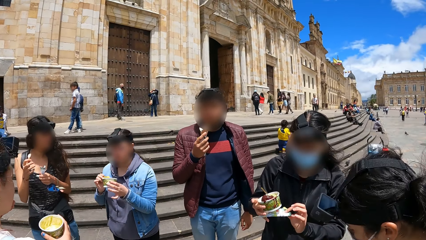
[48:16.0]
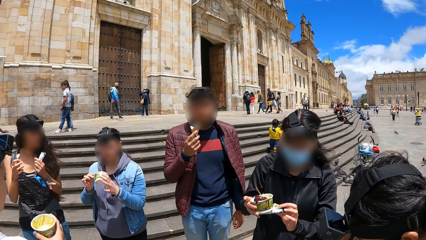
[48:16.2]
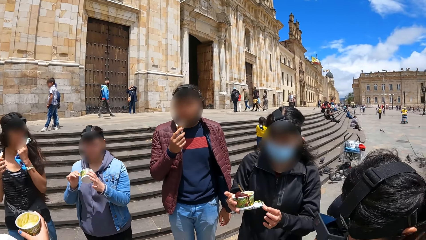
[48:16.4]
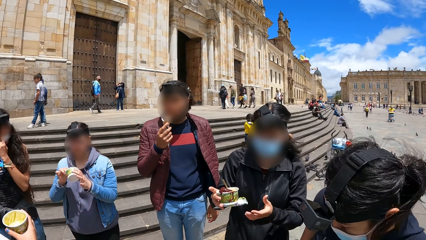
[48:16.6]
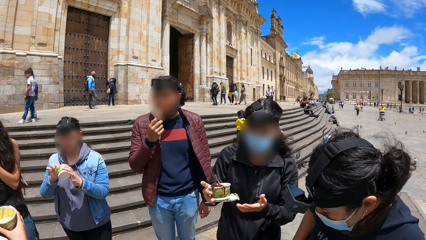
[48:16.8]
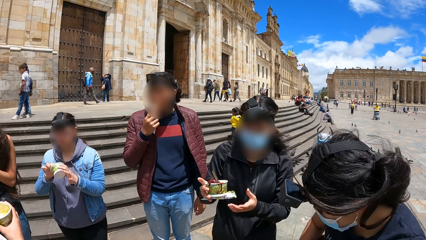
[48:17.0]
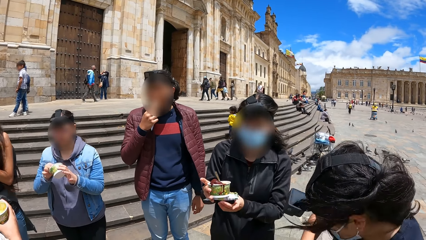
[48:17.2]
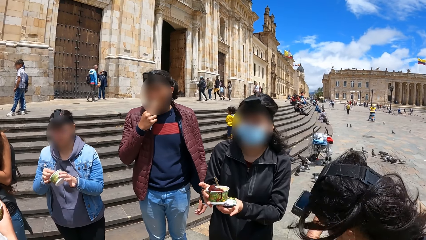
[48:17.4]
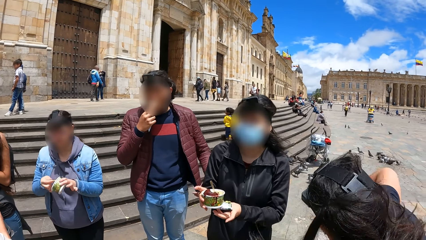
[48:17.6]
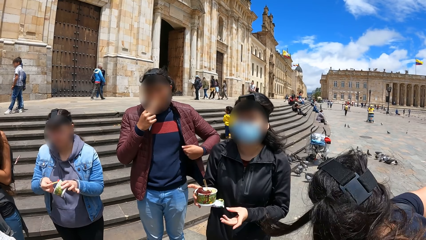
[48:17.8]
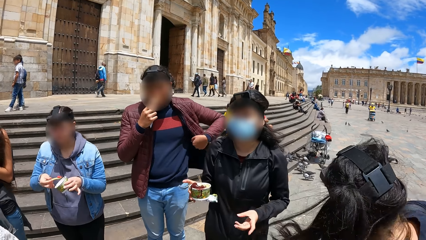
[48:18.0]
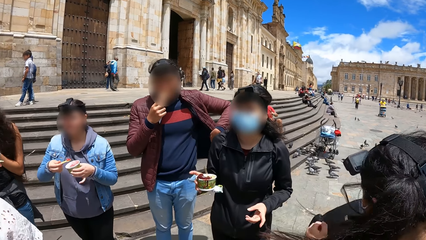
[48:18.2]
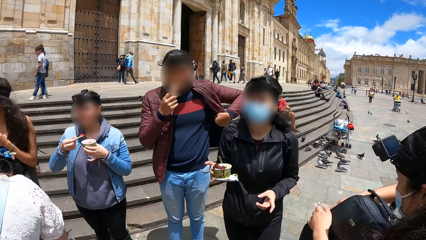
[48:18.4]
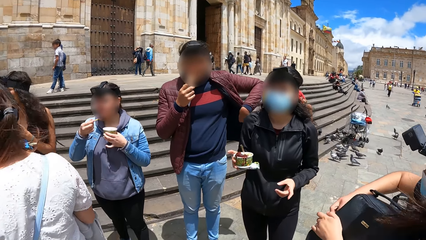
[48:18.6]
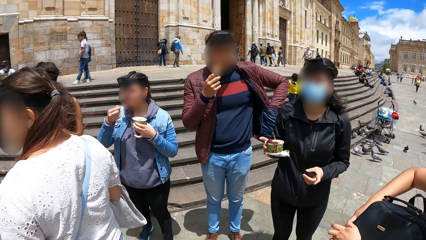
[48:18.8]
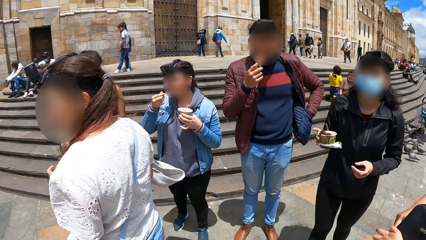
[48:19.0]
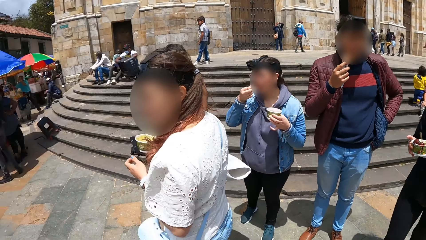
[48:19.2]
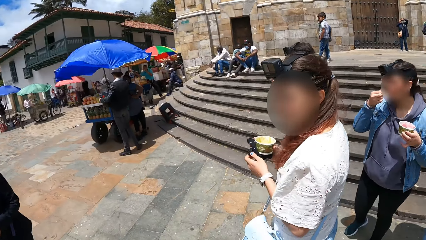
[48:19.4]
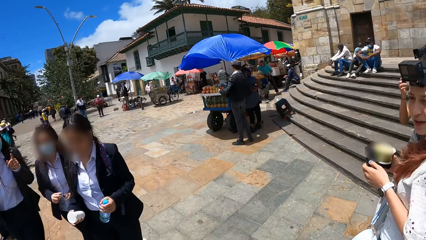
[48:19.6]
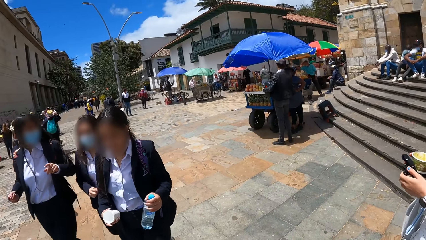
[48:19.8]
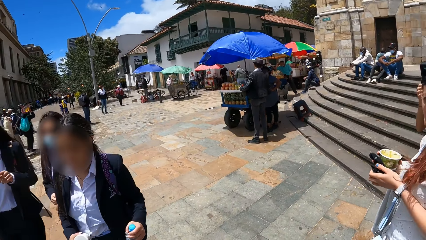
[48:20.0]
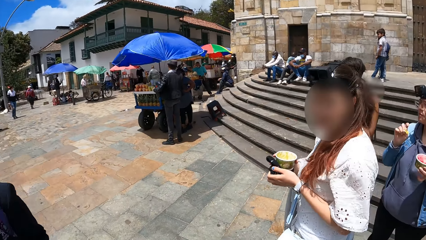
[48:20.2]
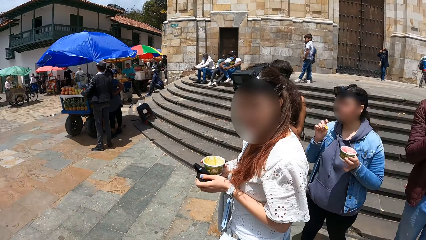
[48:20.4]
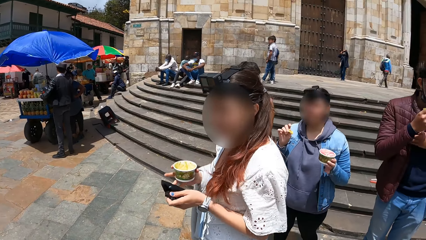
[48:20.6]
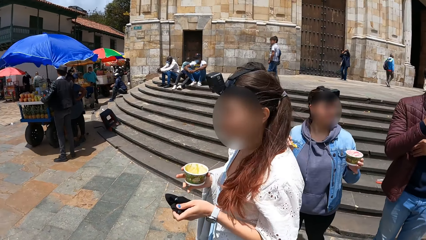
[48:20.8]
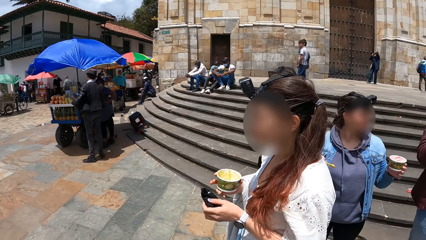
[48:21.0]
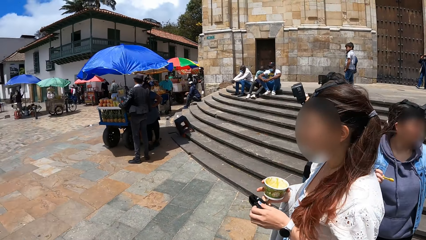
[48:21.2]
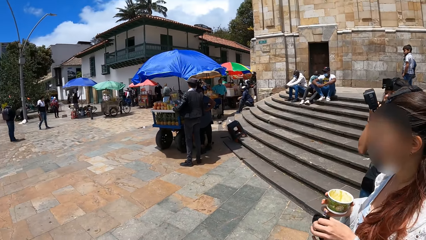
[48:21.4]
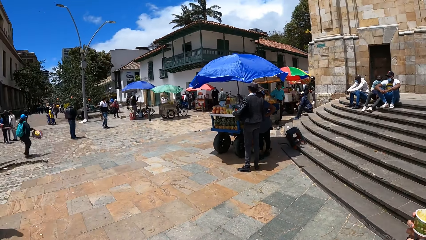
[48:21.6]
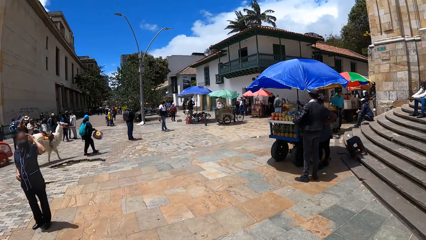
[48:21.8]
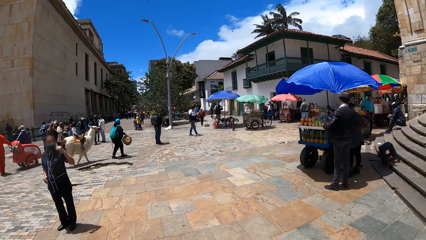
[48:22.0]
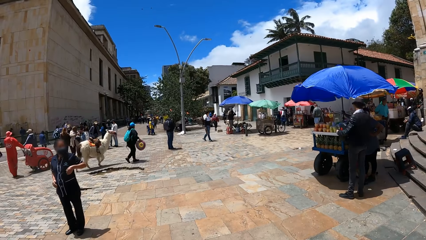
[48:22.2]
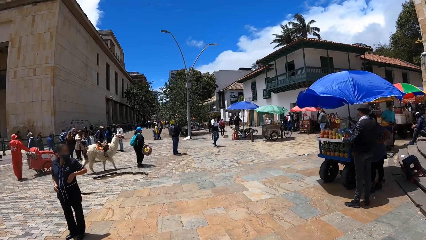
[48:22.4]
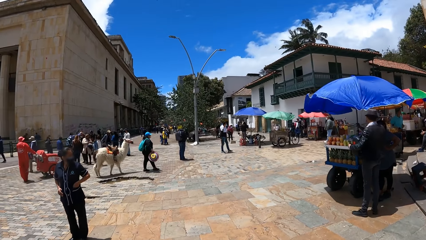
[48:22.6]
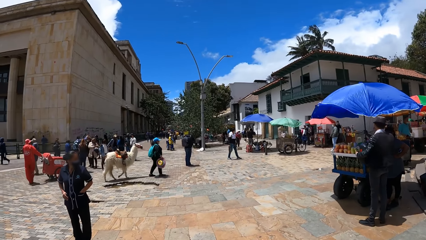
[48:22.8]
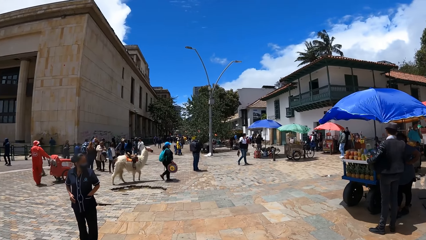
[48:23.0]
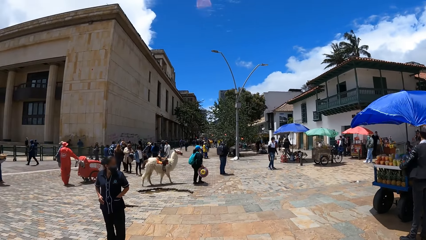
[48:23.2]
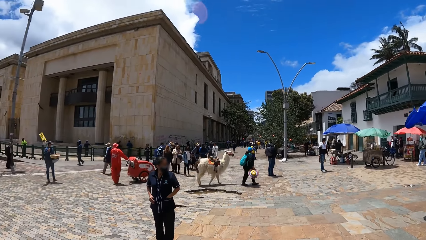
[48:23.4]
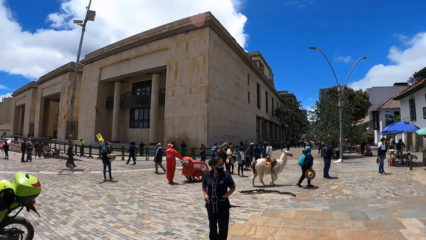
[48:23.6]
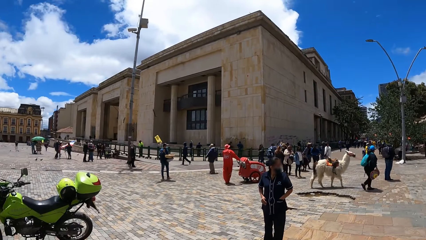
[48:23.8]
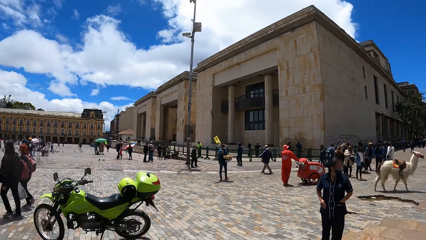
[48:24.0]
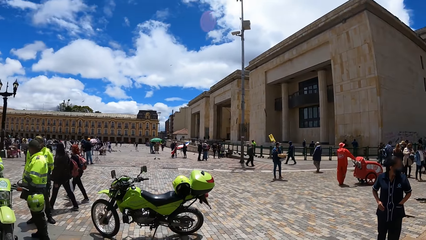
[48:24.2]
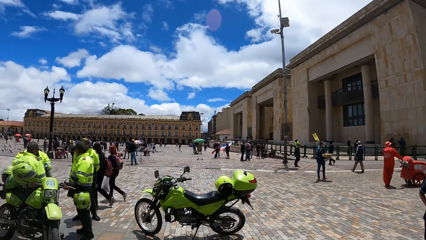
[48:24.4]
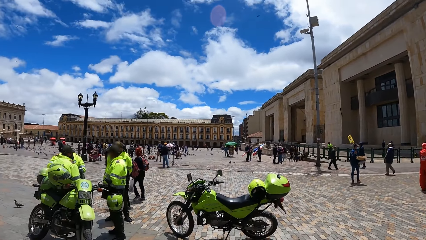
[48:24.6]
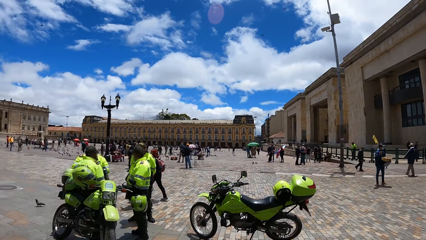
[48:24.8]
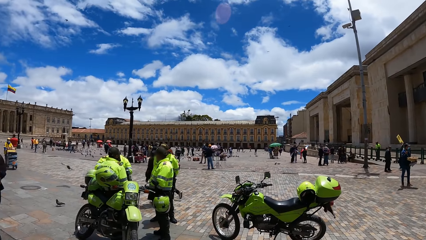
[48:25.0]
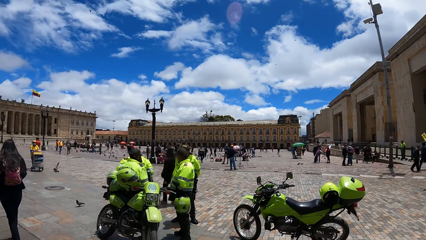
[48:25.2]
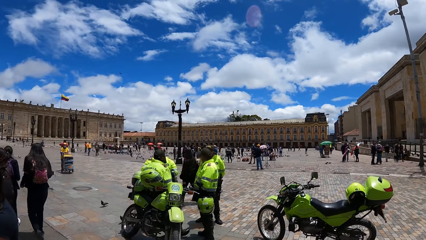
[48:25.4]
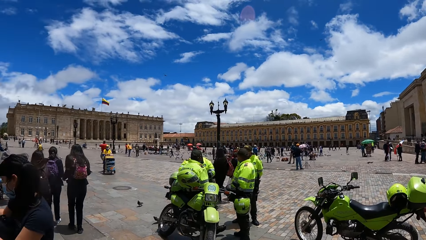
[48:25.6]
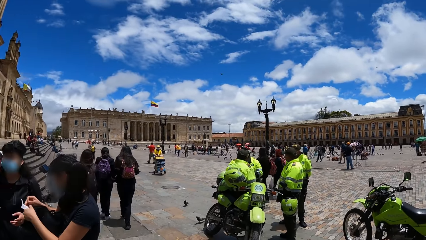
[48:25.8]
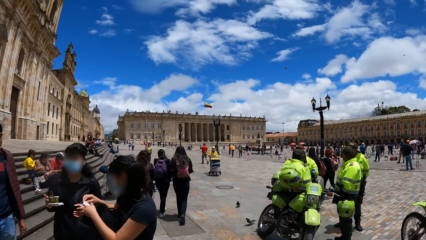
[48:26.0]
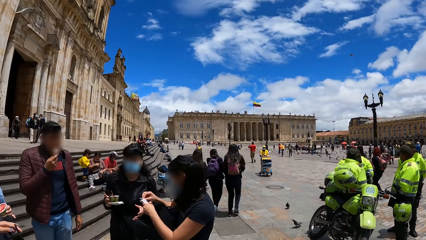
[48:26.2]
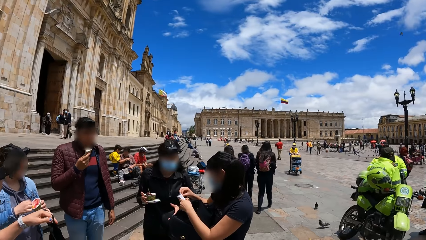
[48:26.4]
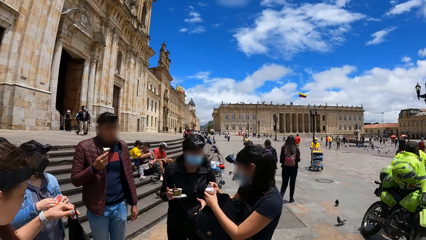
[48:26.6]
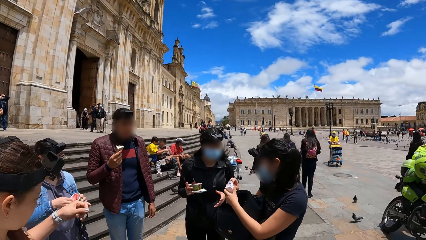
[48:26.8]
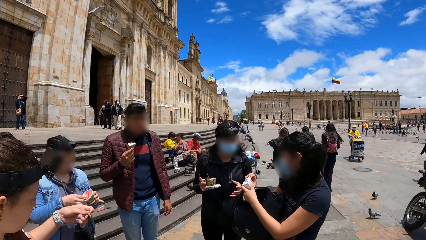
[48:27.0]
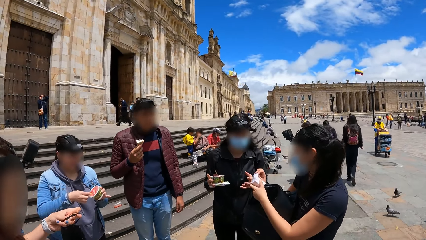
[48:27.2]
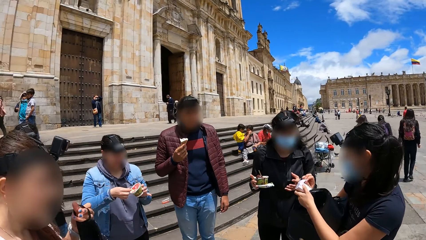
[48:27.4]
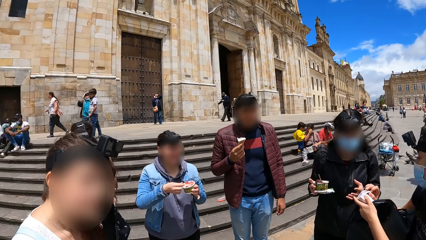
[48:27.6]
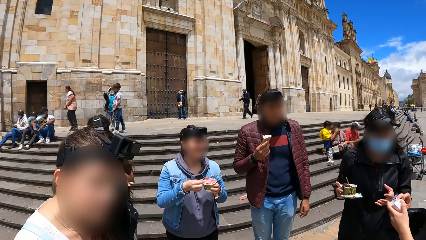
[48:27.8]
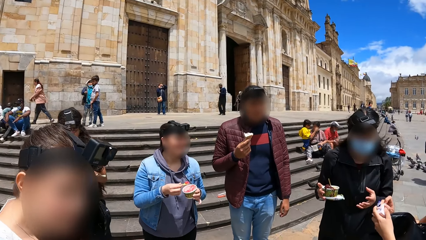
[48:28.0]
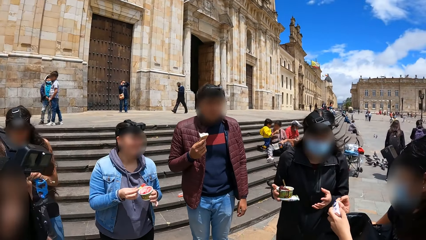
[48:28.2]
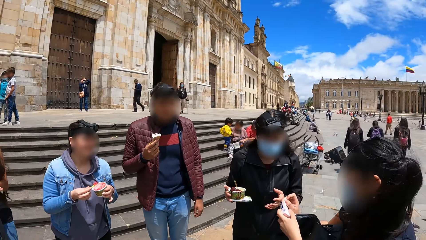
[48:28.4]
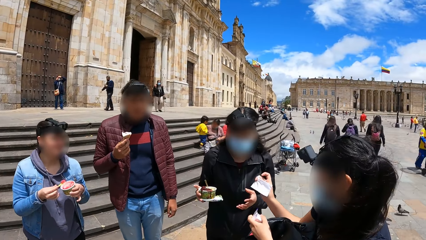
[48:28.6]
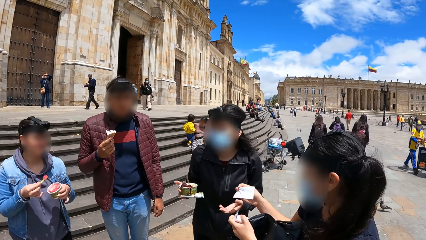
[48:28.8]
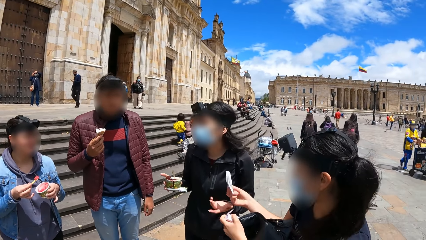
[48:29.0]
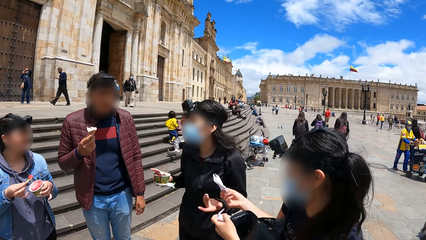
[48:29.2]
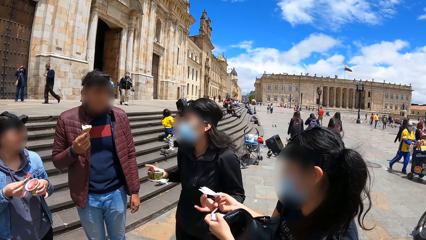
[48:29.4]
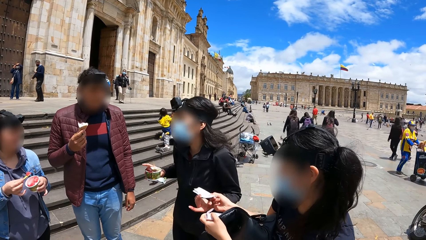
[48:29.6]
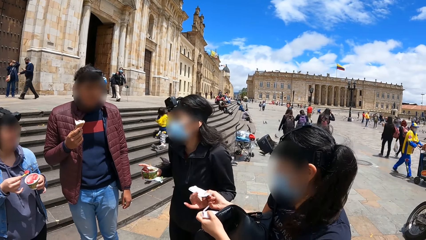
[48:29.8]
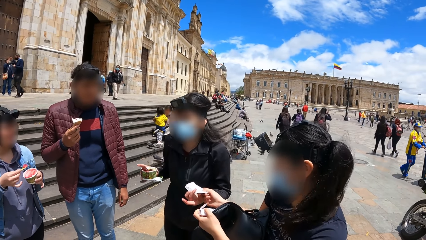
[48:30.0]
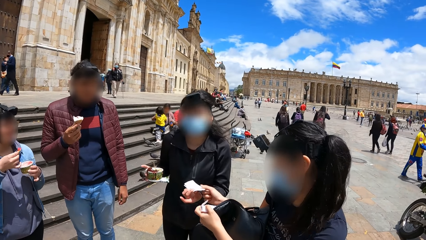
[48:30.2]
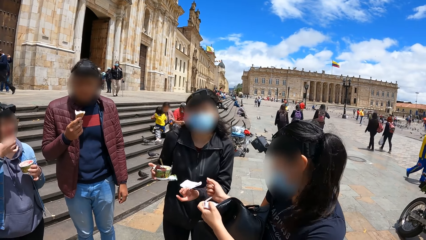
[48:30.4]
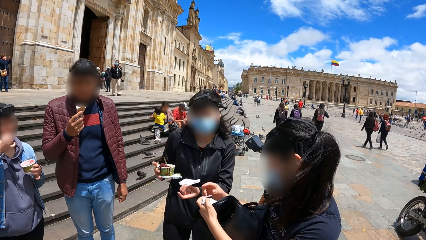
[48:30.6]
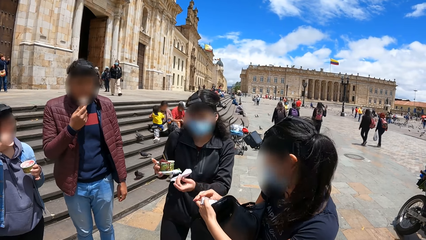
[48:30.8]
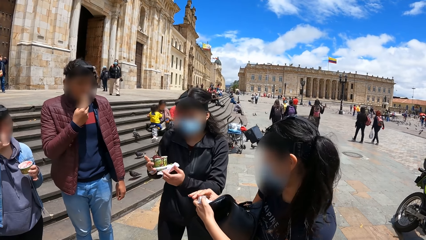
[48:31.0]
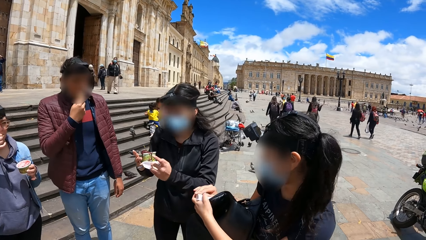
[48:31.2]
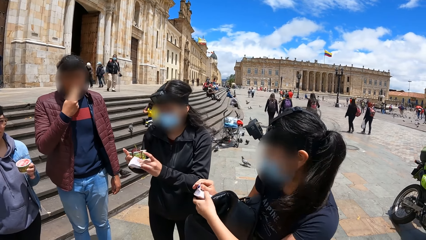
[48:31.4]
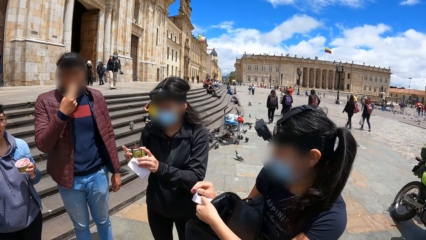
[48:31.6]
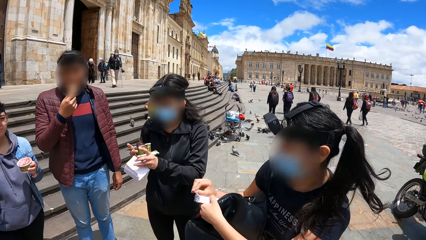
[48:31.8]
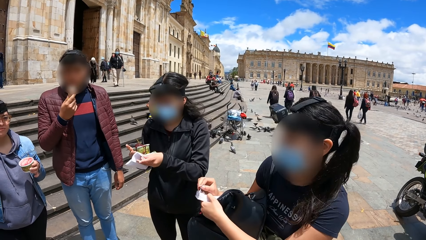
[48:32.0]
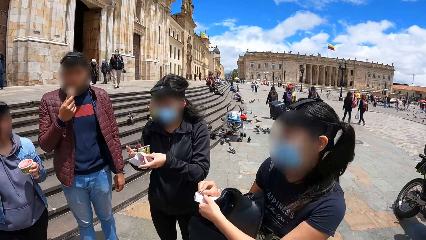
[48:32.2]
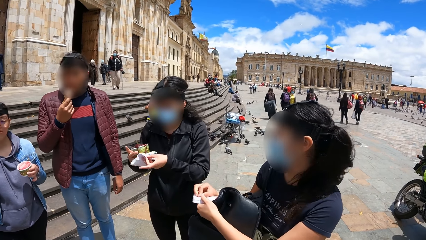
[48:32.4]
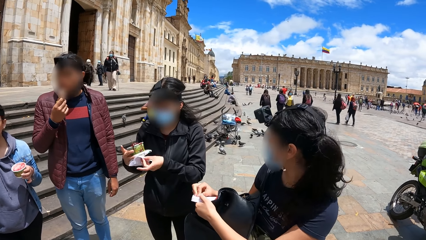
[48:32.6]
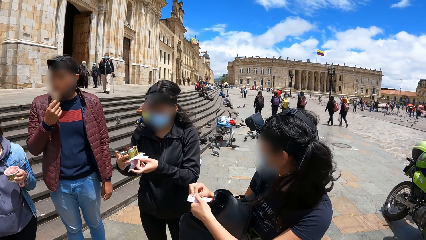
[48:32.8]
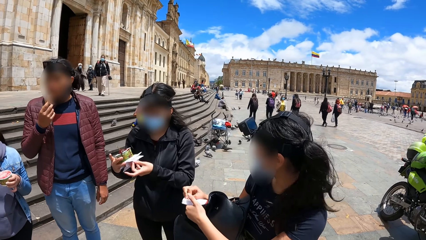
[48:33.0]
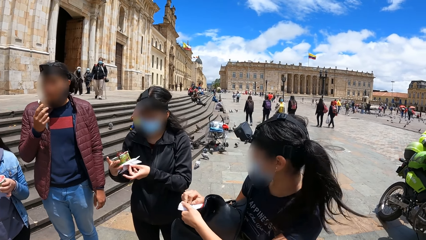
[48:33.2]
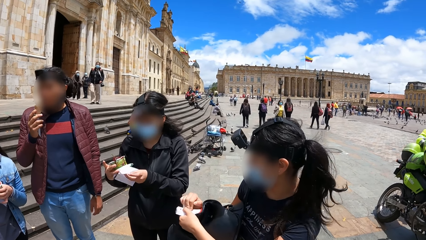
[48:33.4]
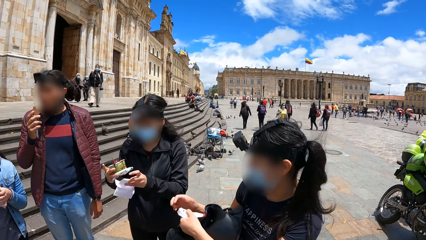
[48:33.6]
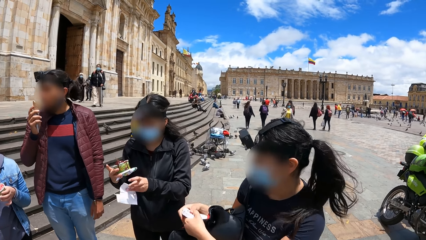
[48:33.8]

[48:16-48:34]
A woman brushes her face with her left hand. A man dips his left hand in his coat pocket. The camera wearer looks around. Another woman removes a wipe from a pack of wipes in her left hand with her right hand. The camera wearer looks at people in the group. A third woman scoops some ice cream from the ice cream container in her left hand with the spoon in her right hand. The second woman passes the wipe from her right hand to a fourth woman. The fourth woman takes the wipe from the second woman with her left hand. The third woman puts the spoon of ice cream in her mouth with her right hand. The man licks some ice cream from the ice cream cone in his right hand. The fourth woman spreads the wipe in her left hand. The second woman closes the pack of wipes in her left hand with her right hand.
